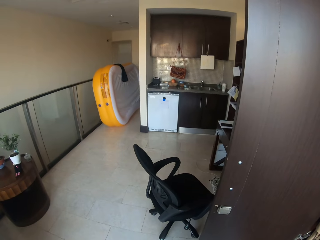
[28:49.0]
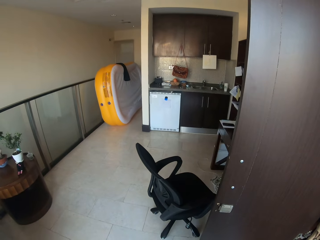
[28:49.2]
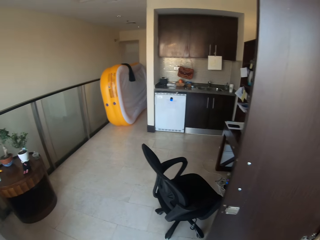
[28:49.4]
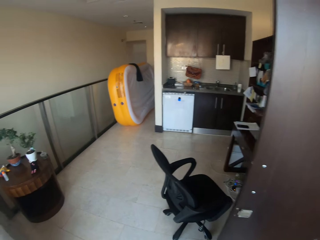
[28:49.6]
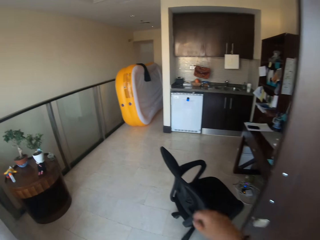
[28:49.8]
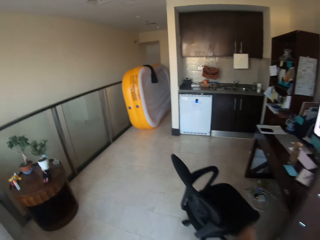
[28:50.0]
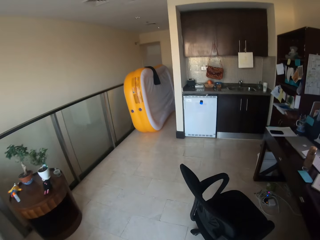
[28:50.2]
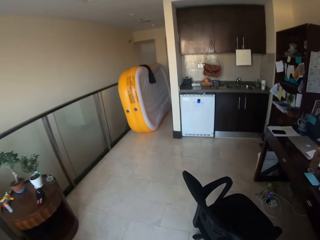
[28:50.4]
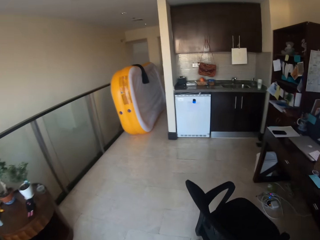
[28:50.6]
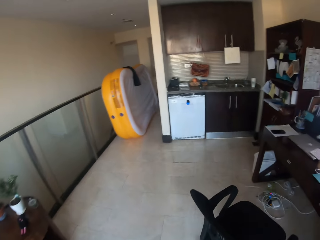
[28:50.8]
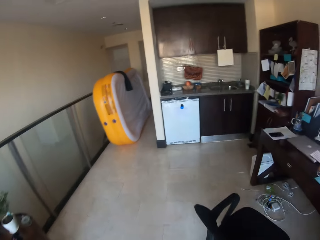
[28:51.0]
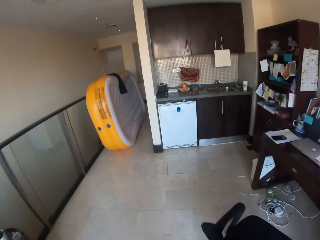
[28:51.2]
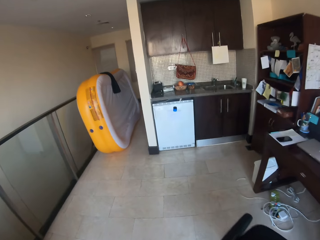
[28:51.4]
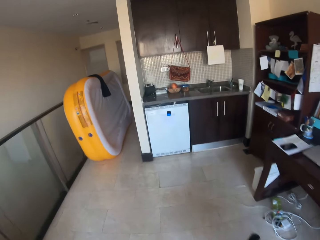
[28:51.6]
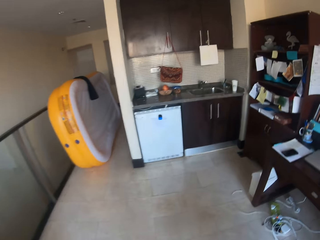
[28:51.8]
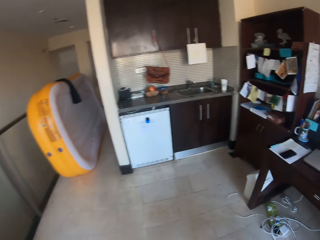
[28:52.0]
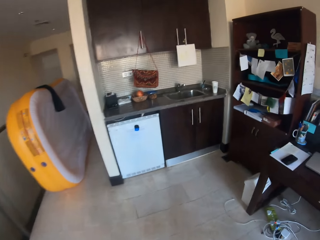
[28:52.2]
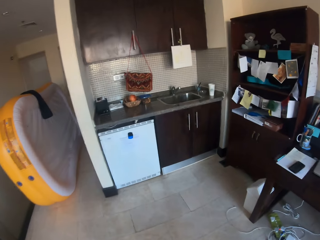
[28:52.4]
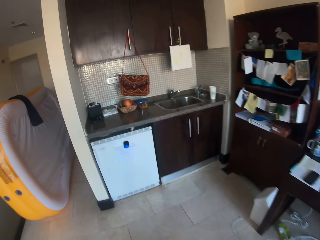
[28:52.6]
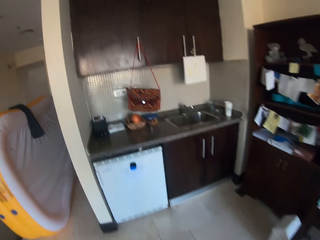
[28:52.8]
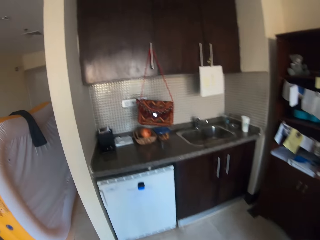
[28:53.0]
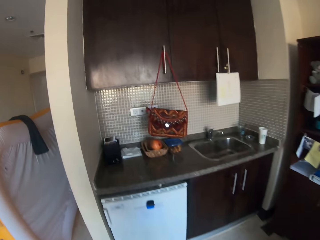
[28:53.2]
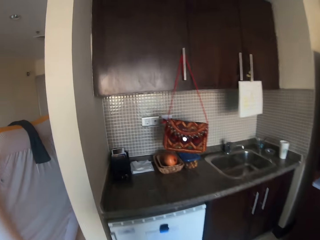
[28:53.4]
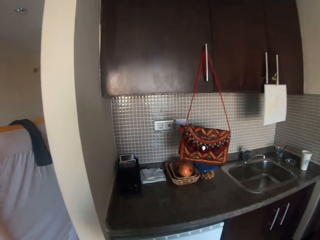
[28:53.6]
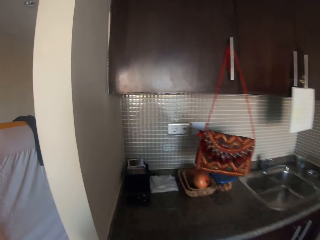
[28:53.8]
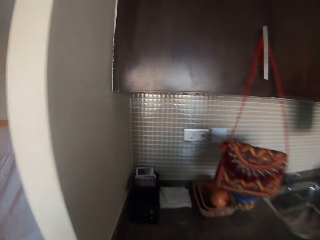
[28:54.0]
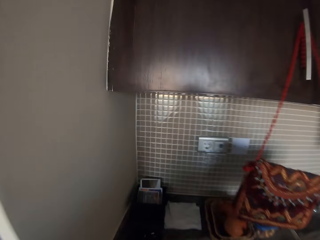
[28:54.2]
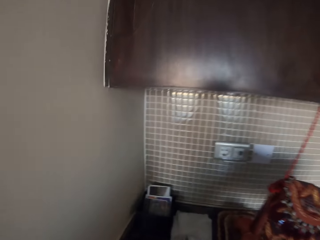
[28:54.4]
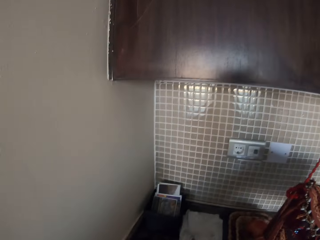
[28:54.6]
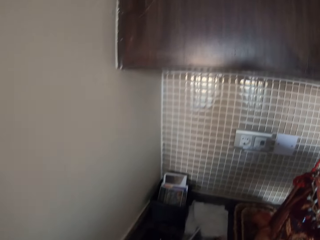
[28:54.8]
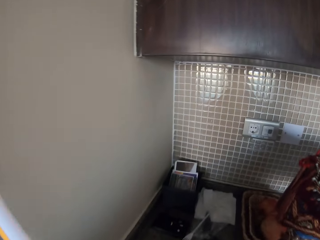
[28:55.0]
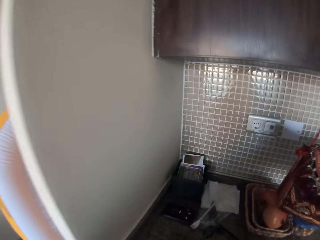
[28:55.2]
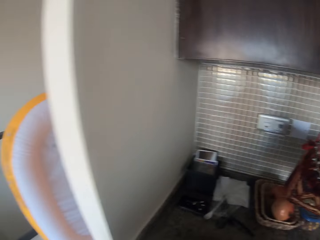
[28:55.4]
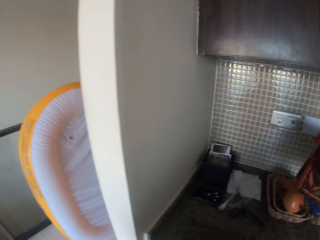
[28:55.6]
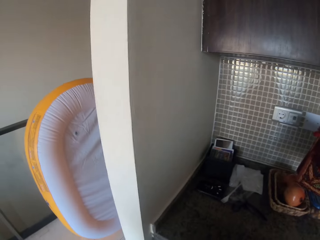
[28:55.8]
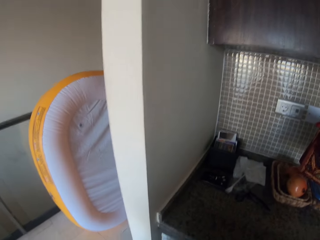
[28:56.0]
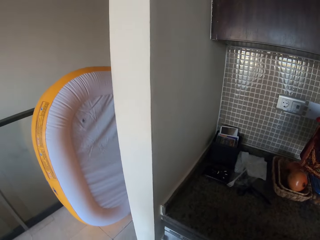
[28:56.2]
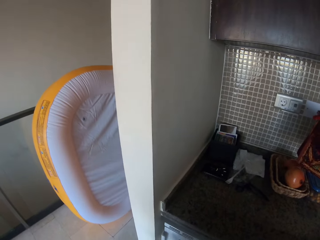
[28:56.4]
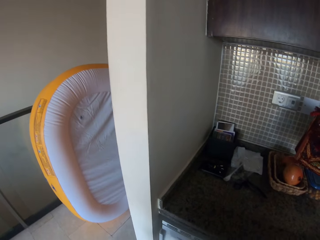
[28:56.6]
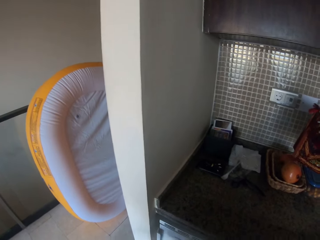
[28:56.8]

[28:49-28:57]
The camera wearer walks in the house.

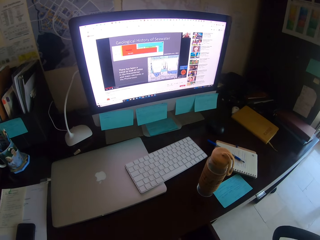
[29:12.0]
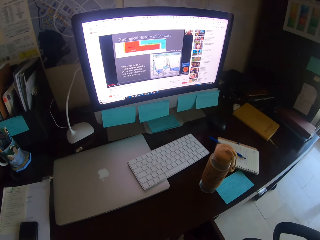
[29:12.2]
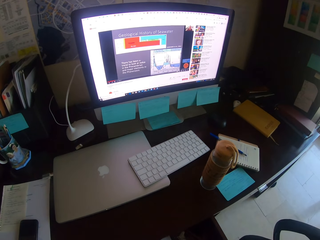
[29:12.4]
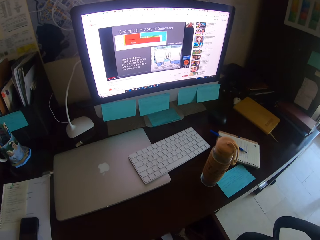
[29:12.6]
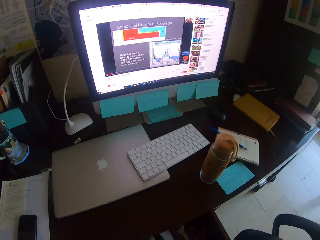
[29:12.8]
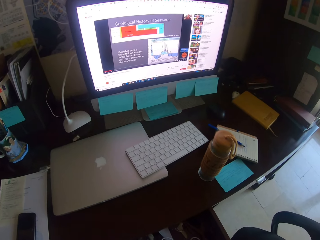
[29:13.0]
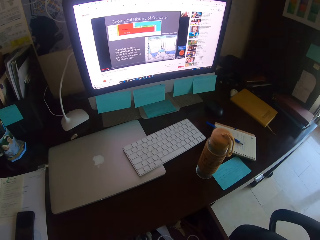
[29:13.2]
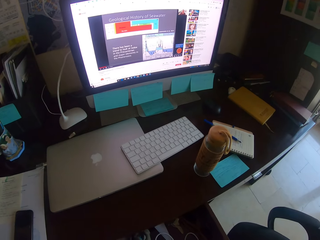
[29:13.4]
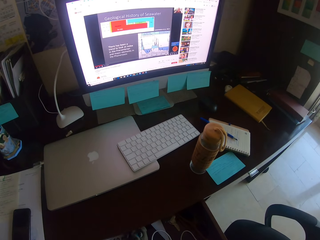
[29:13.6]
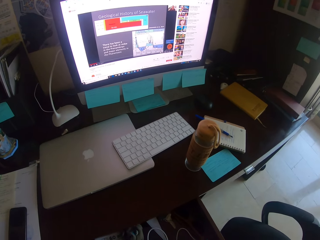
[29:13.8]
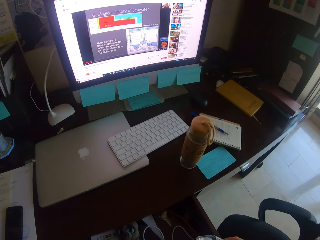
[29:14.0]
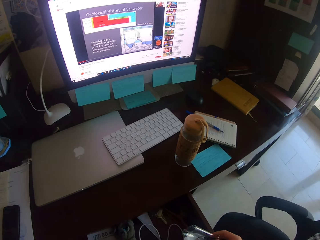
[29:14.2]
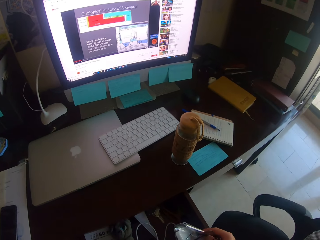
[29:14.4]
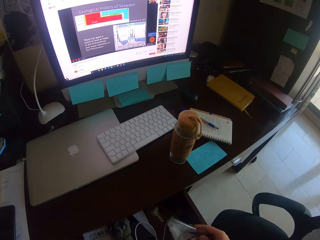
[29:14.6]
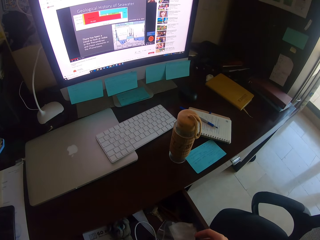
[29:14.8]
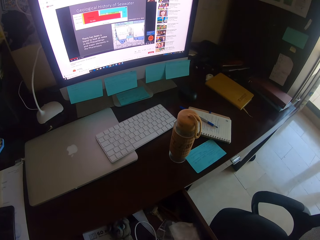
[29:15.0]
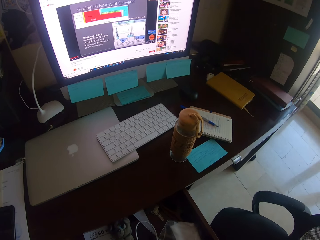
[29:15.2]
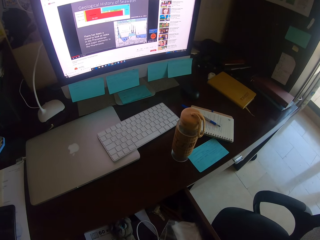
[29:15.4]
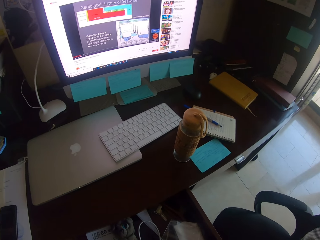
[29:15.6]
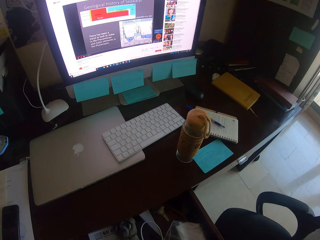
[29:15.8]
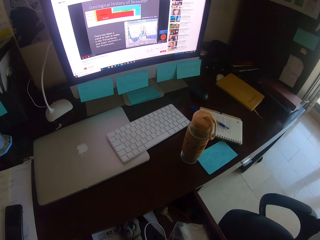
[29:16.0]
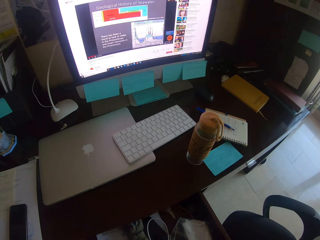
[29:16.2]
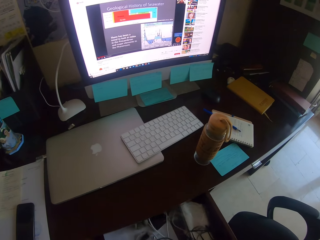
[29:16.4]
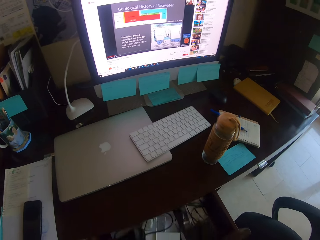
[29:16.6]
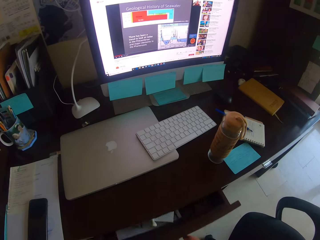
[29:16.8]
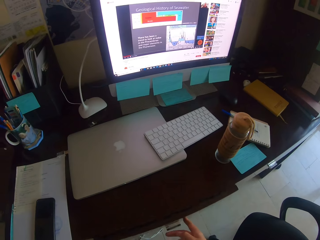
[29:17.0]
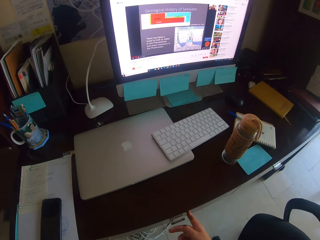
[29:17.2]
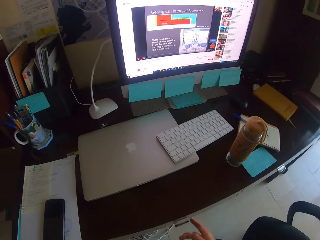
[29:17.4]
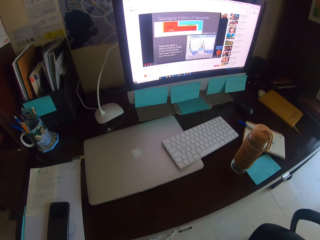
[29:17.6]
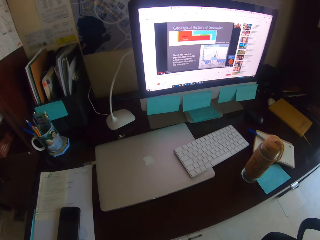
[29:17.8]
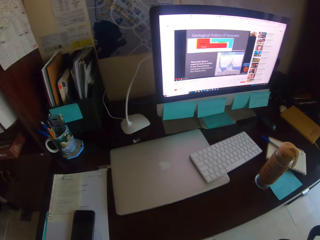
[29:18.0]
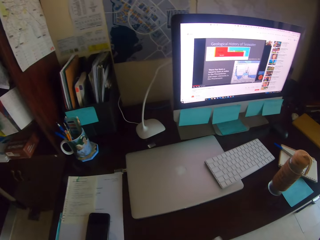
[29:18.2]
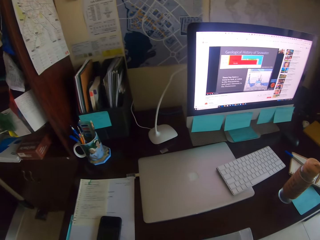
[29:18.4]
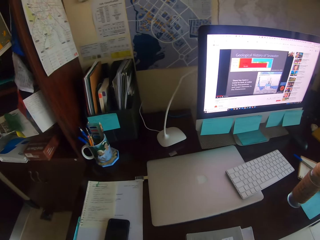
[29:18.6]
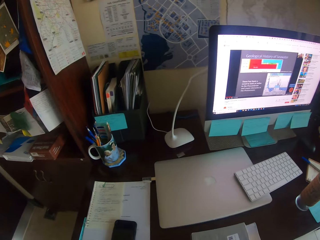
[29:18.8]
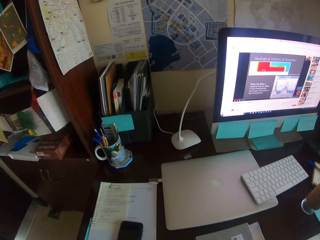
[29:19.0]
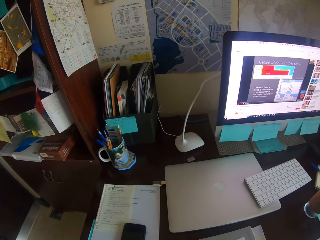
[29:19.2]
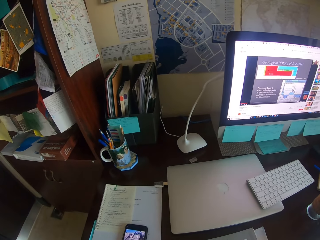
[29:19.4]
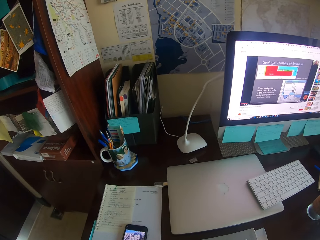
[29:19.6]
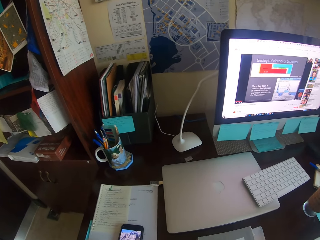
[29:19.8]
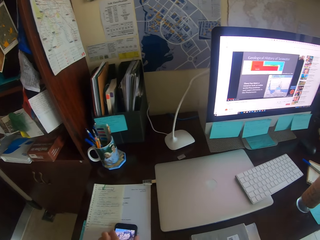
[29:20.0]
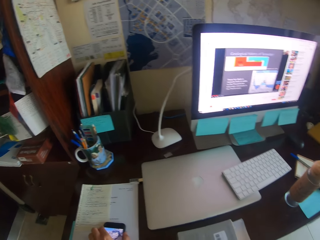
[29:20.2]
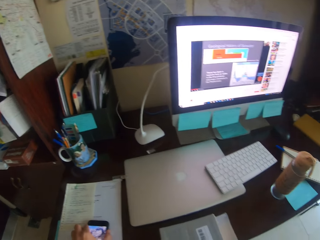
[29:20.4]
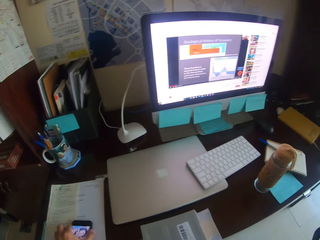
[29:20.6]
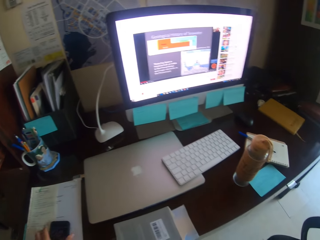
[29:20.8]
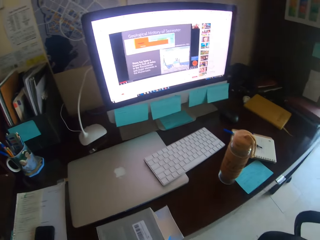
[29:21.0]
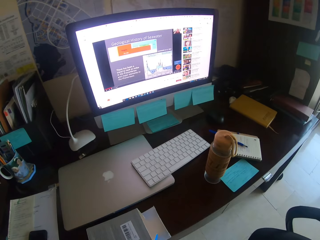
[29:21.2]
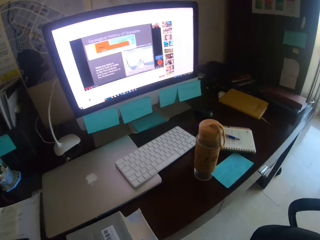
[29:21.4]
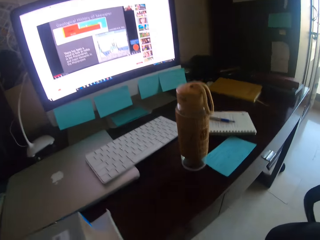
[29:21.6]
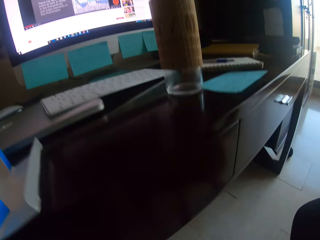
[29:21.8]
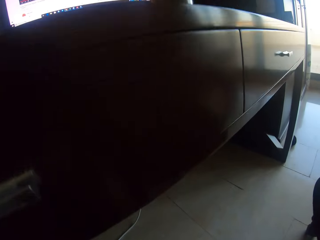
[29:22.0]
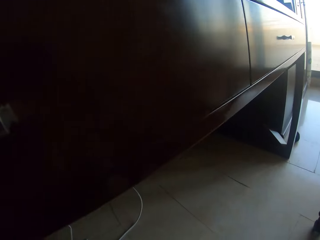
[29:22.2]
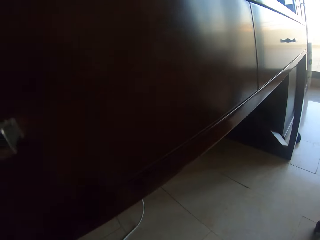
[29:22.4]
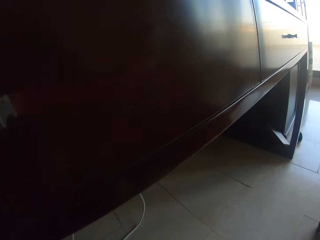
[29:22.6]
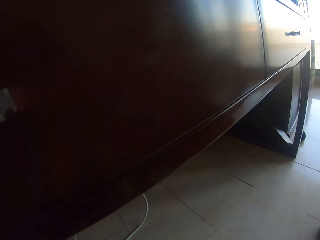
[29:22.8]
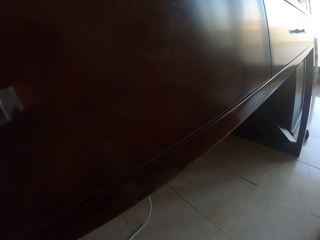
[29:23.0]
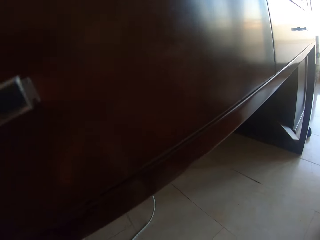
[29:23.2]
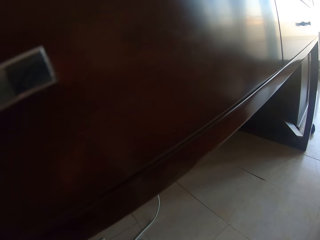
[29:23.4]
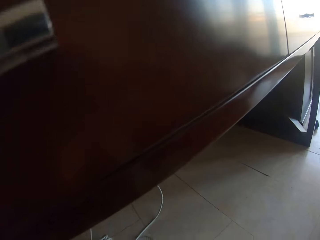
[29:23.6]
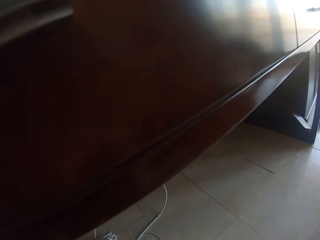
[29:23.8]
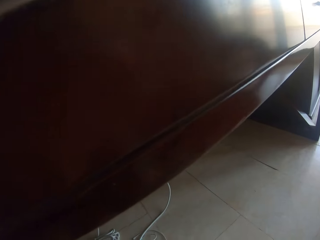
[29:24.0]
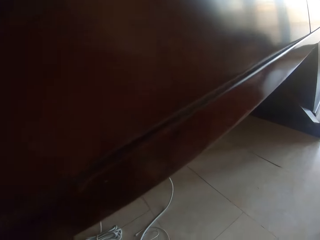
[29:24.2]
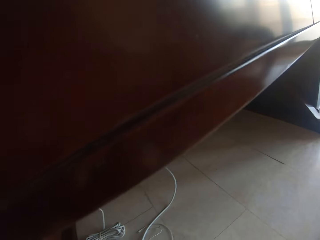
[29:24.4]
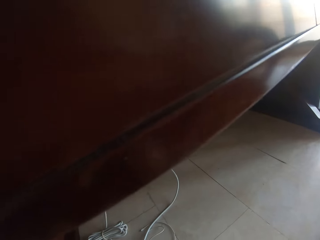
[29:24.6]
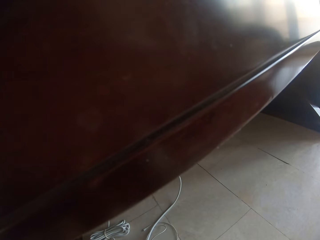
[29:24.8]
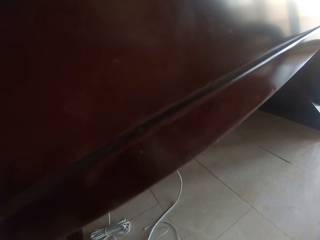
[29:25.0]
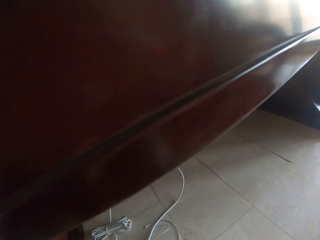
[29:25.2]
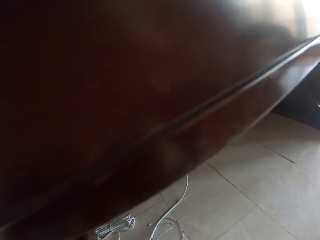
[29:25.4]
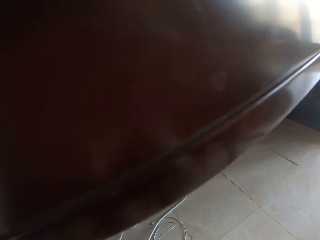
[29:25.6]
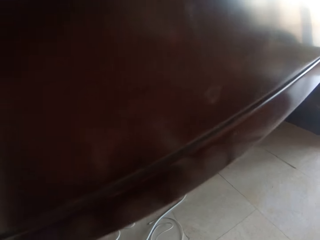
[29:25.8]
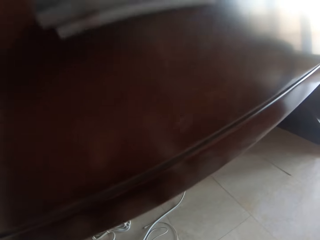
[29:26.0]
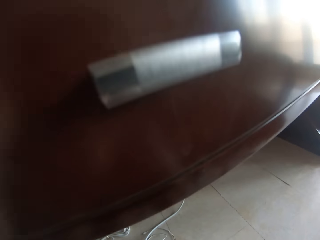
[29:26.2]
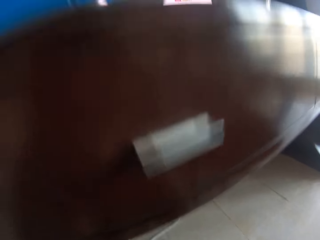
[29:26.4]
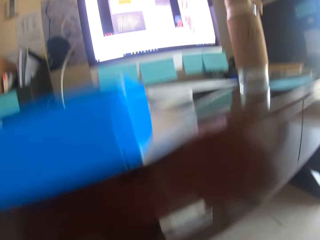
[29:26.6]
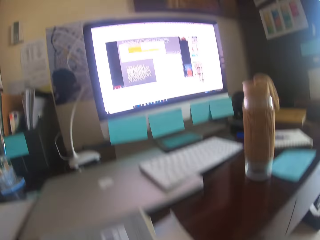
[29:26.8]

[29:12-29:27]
The camera wearer looks around the room. They open the drawer. They close the drawer. They look around the room. They walk in the house.
